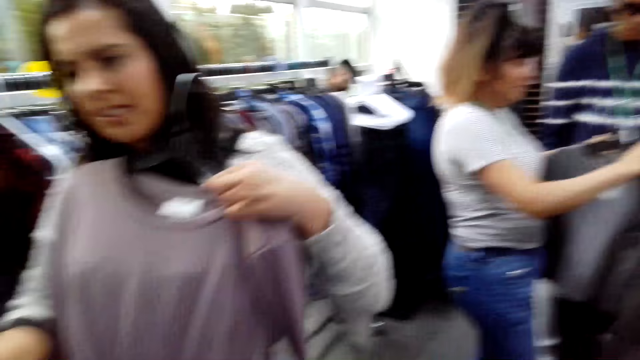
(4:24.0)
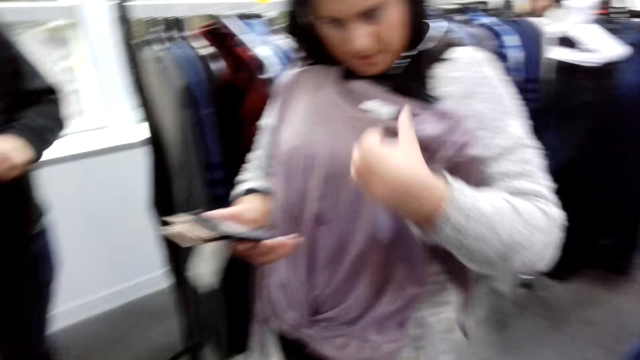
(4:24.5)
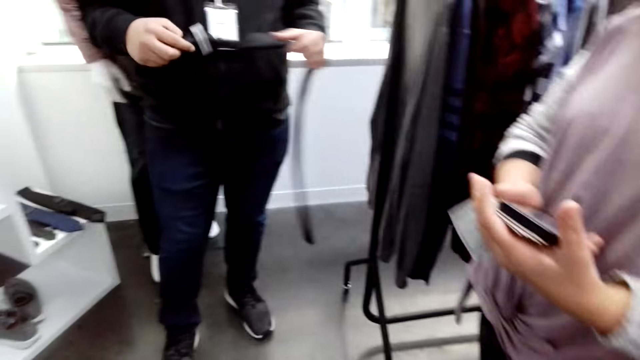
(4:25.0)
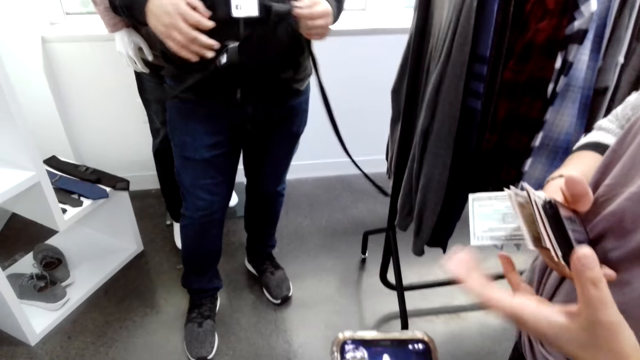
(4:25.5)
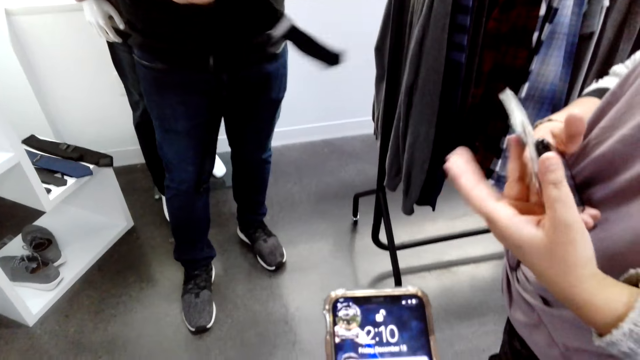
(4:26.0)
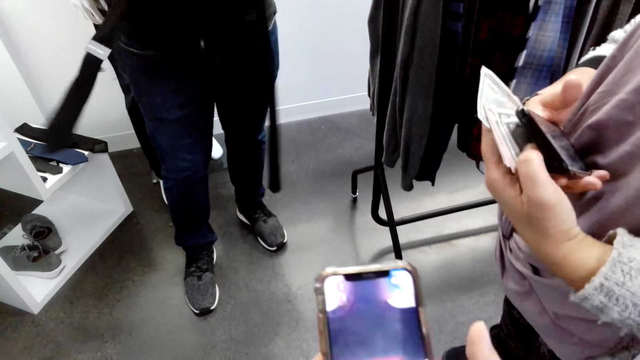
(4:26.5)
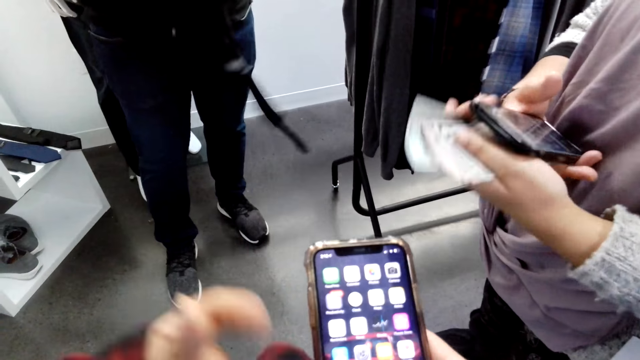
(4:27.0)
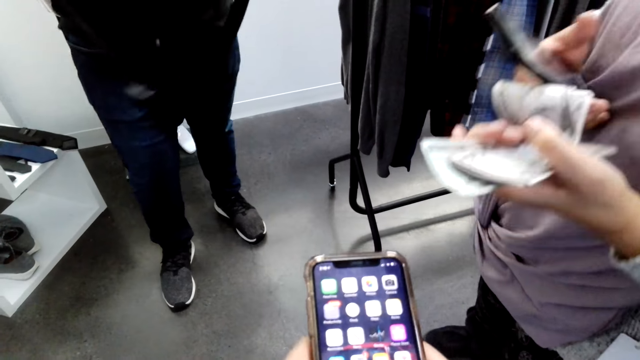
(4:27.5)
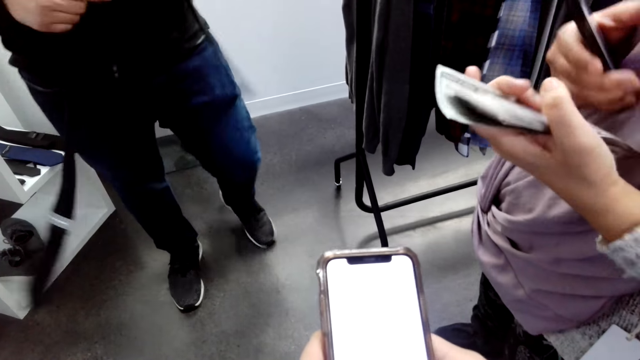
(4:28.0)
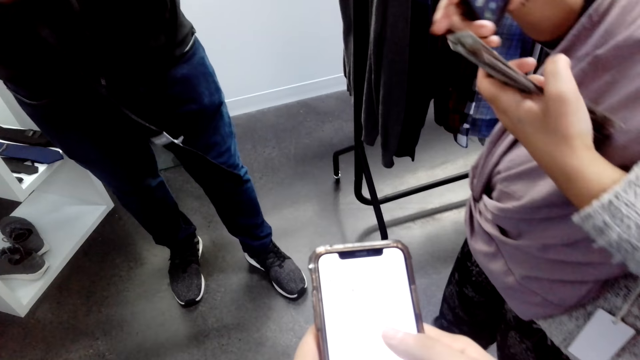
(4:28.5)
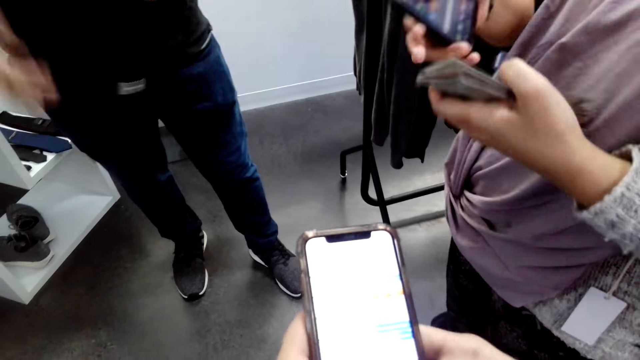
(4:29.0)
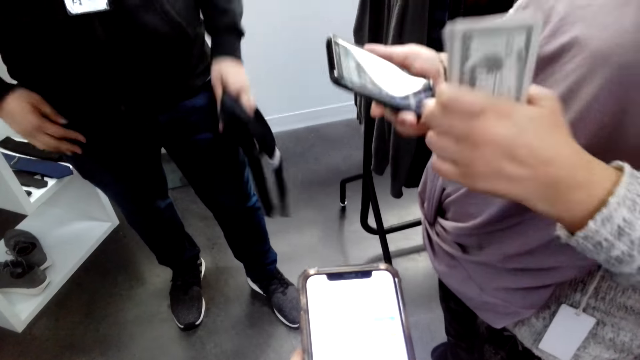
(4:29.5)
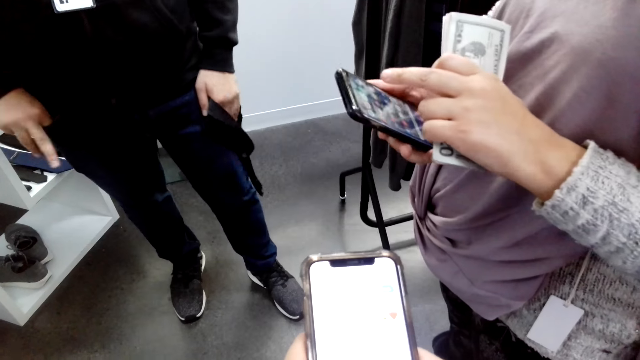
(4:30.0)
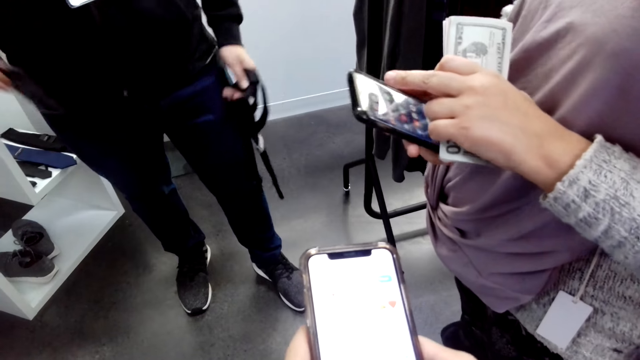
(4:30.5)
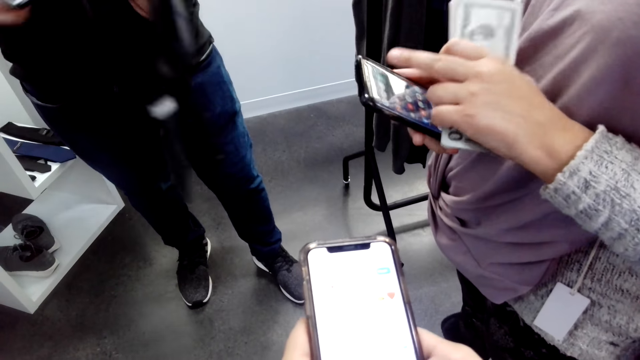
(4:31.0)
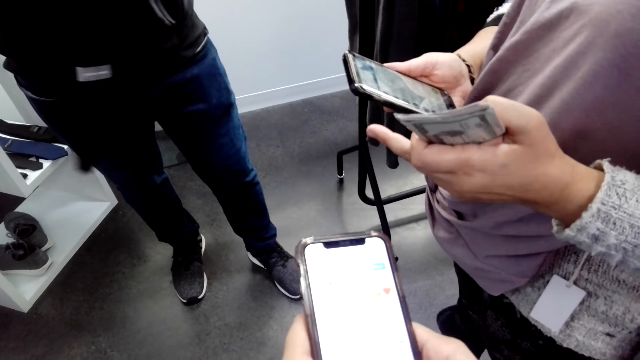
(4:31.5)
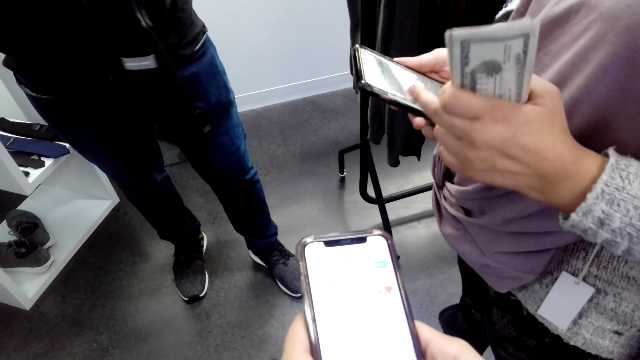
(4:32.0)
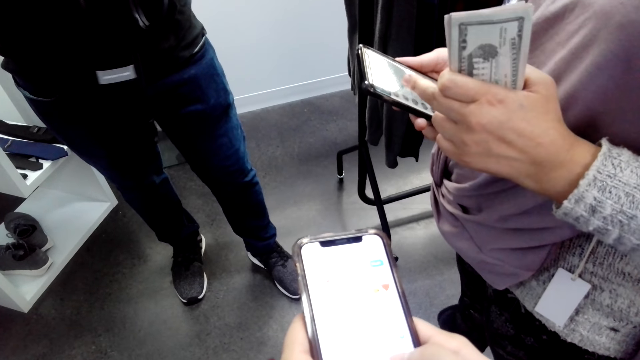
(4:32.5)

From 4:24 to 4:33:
A person holds a cloth. Another person holds a phone with the left hand and holds money with the left hand. A third person holds a tie. The camera wearer scrolls the phone. A fourth person moves around. The second person dialogues with the camera wearer. The fourth person inserts fingers in the pocket and removes a pen from the pocket. The second person scrolls the phone. The camera wearer stares at the phone.

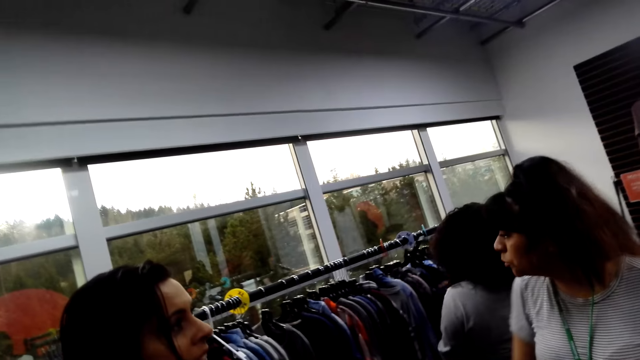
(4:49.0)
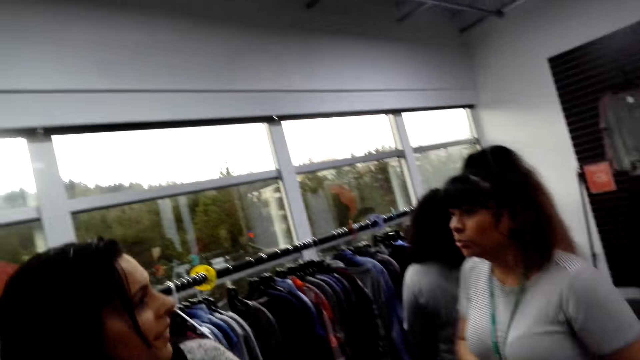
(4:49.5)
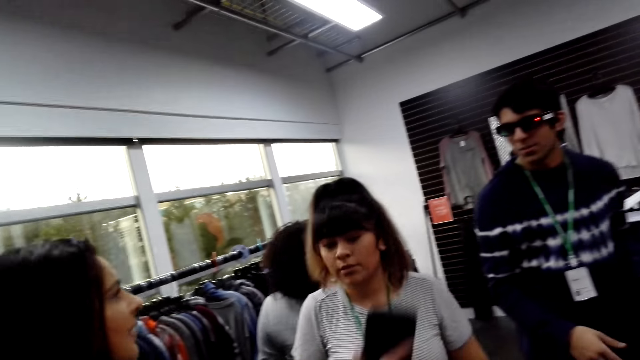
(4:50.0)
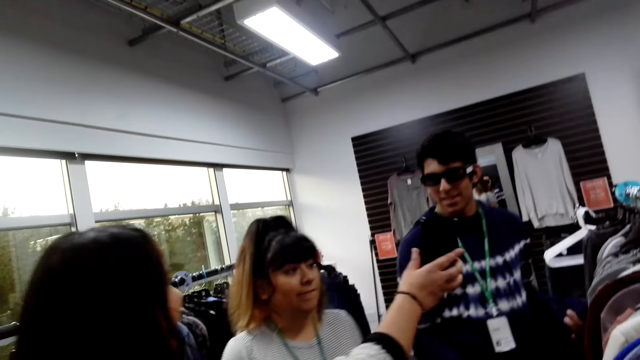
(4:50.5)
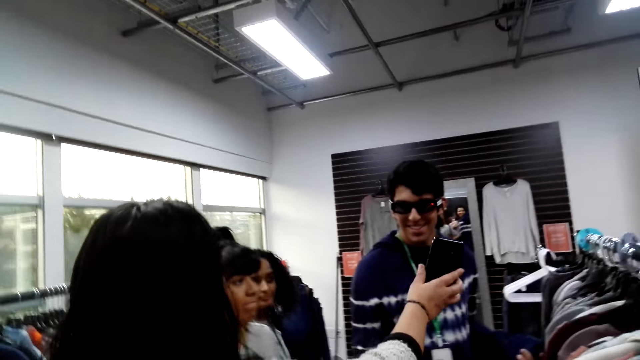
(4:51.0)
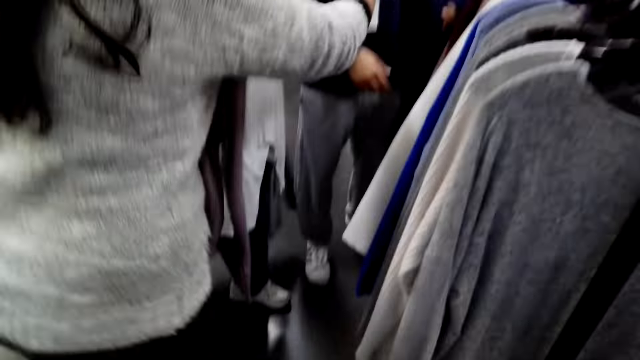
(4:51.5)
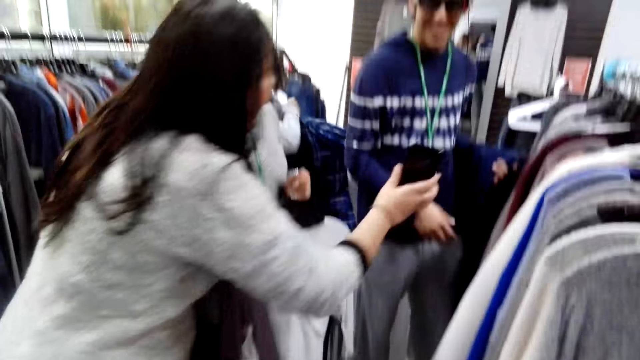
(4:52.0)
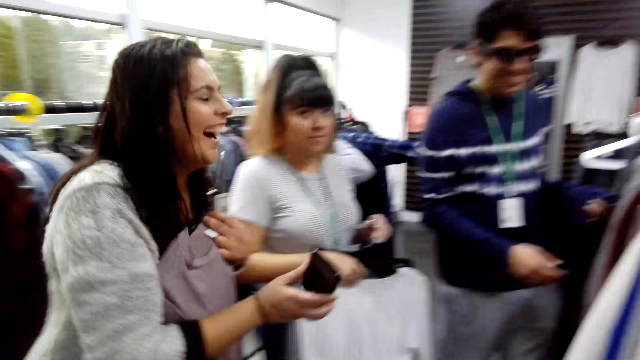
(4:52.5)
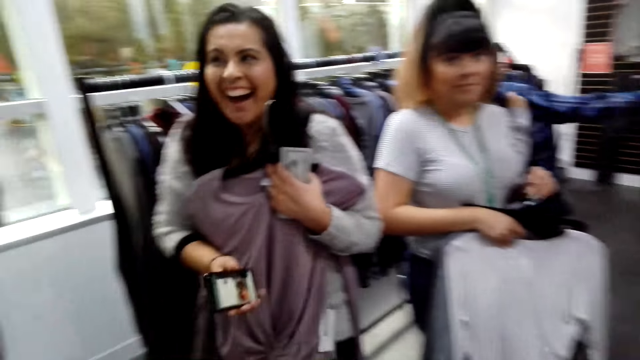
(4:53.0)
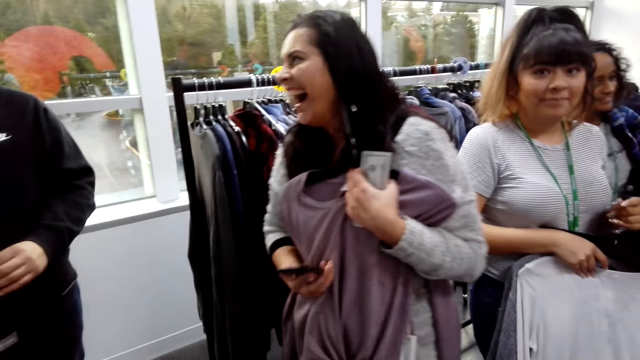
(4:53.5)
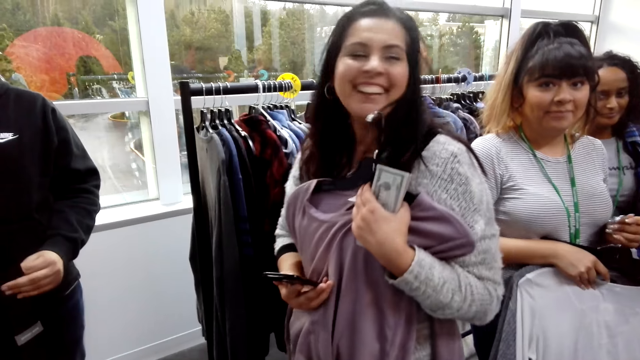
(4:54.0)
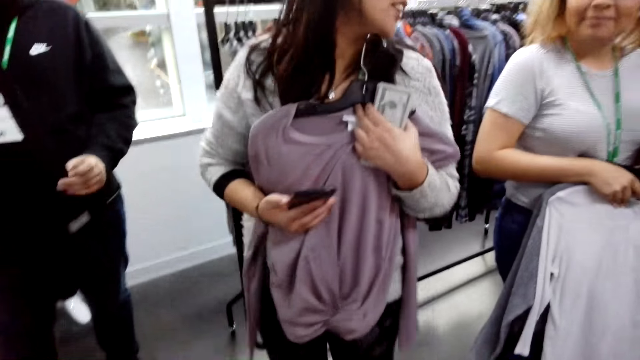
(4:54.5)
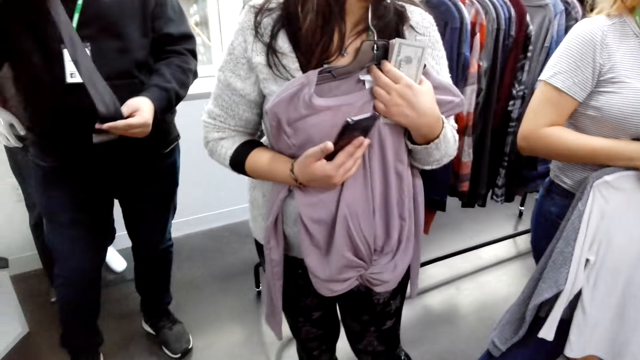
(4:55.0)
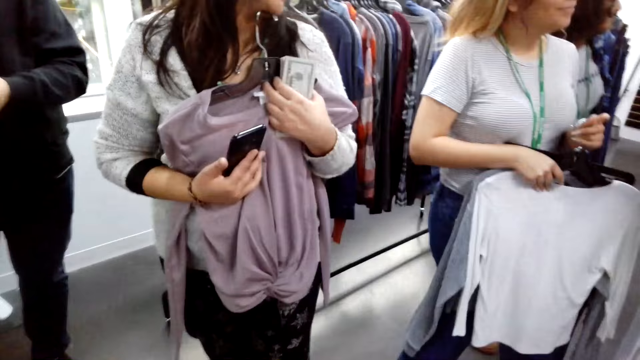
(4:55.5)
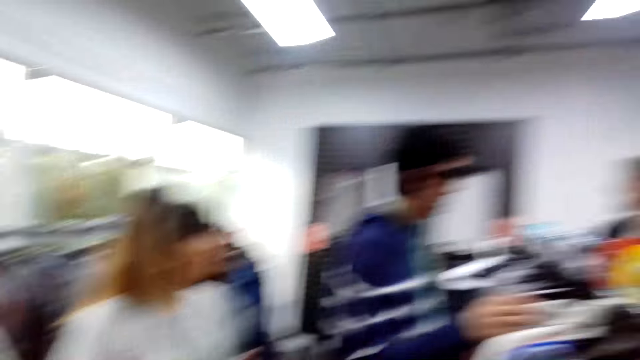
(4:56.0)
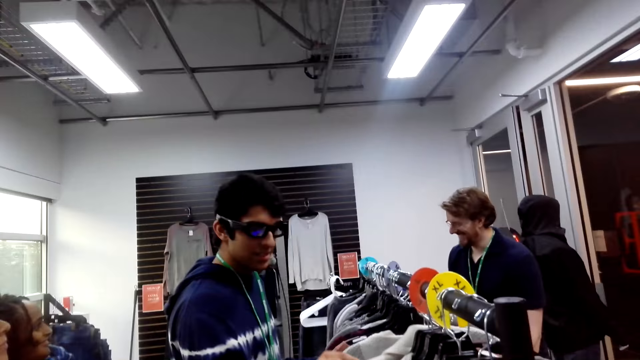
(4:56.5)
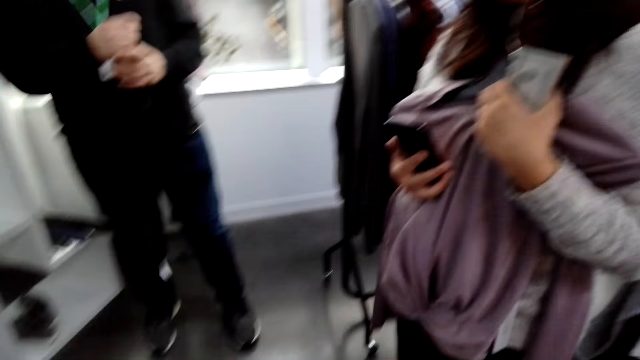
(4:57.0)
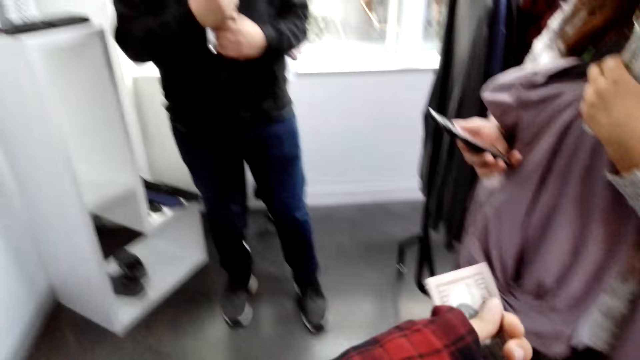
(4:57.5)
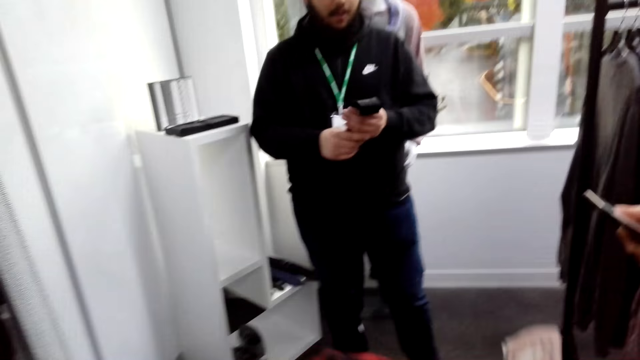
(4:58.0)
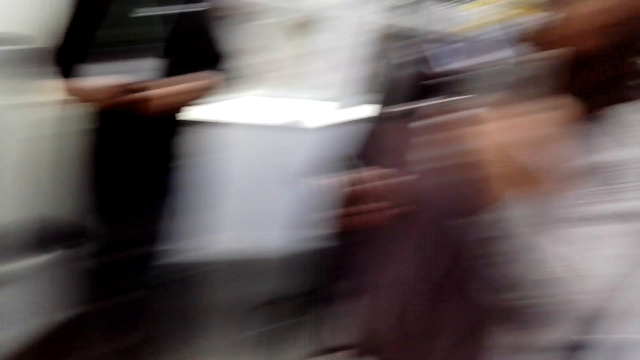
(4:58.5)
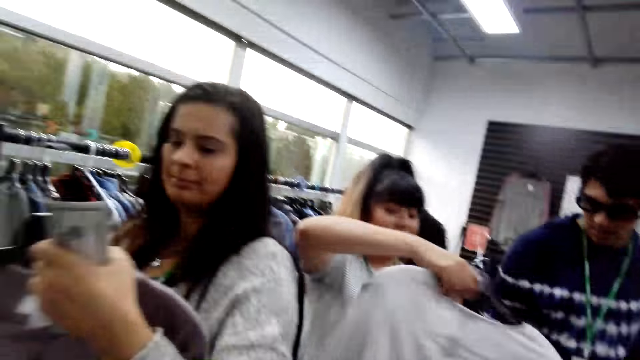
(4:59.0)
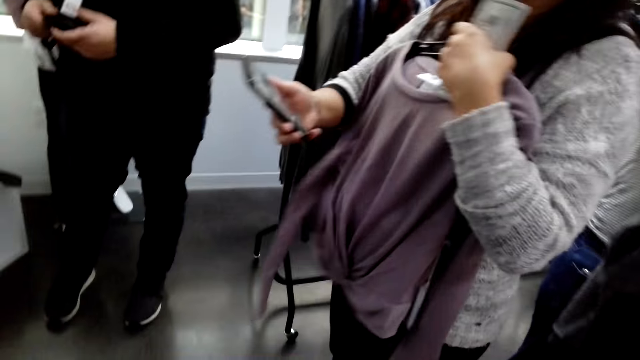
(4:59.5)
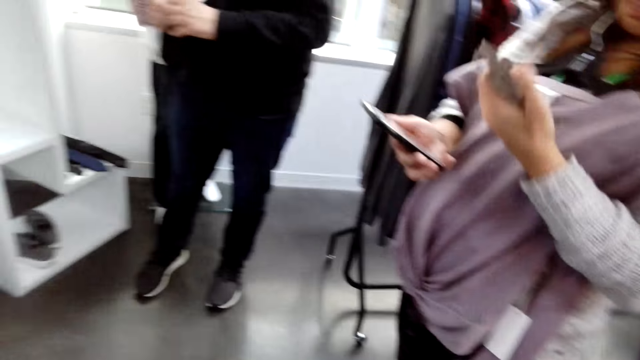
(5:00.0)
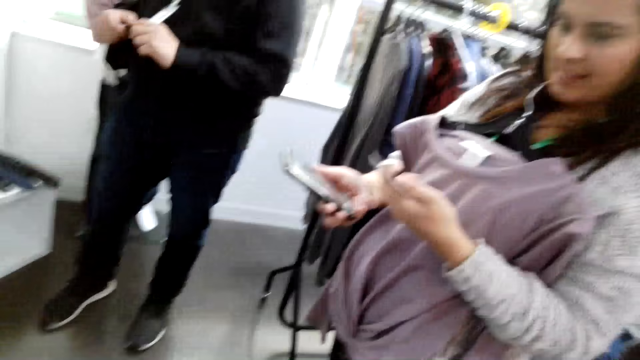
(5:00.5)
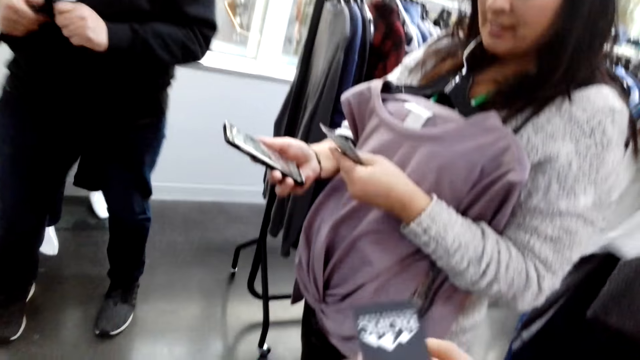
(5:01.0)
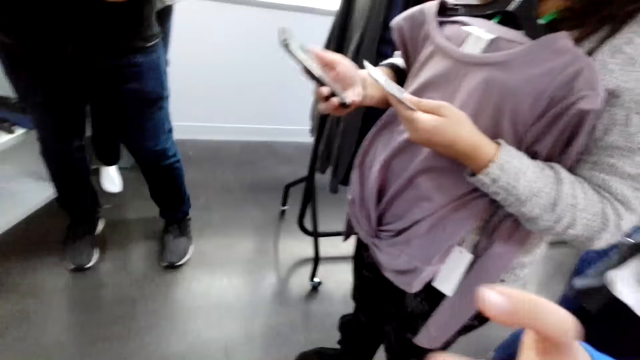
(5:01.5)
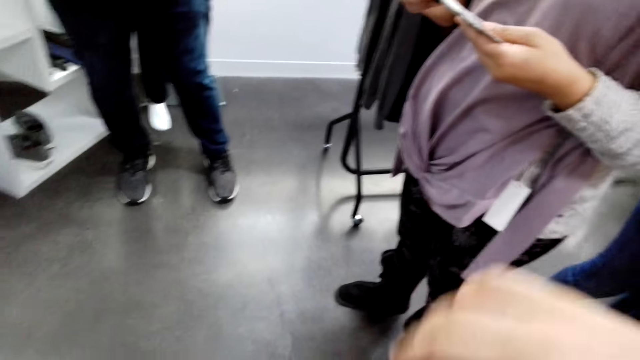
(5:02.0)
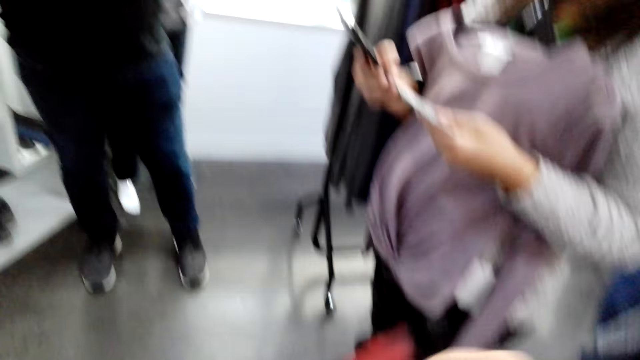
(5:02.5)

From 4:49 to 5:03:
The camera wearer looks around. A person shows another person the phone. The first person moves the phone. The camera wearer looks around. The first person turns back. The camera wearer looks around. They hold cash. Another person holds a tie with the right hand. The camera wearer looks around. The first person stares at the phone and stares at the money. The camera wearer holds the phone.
